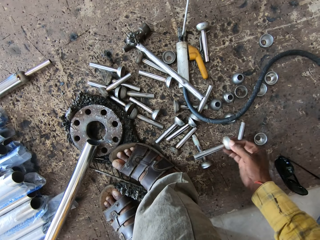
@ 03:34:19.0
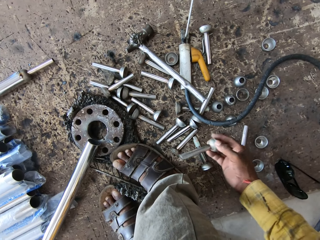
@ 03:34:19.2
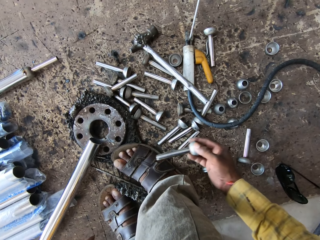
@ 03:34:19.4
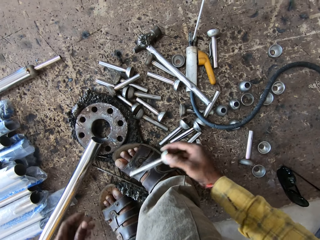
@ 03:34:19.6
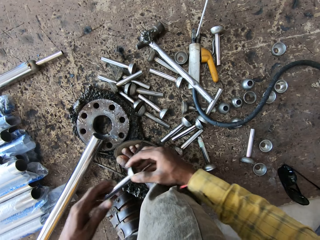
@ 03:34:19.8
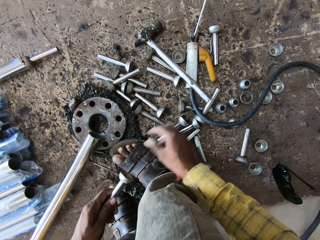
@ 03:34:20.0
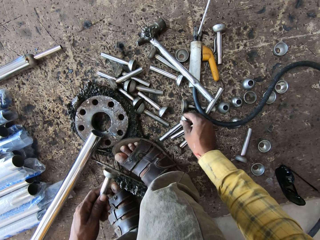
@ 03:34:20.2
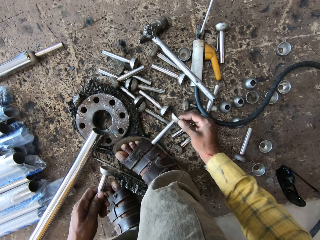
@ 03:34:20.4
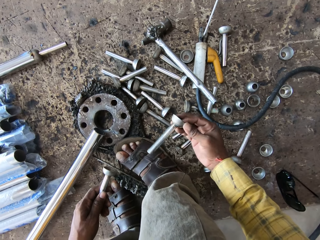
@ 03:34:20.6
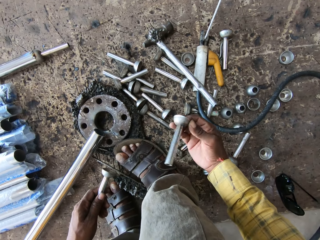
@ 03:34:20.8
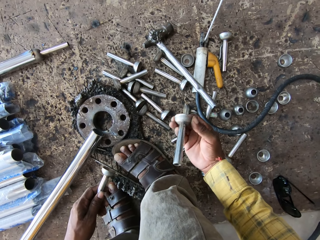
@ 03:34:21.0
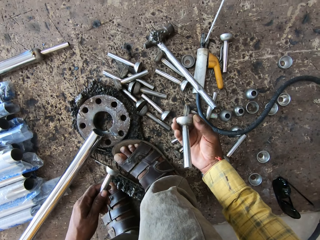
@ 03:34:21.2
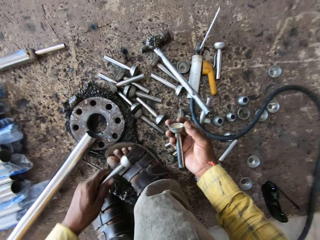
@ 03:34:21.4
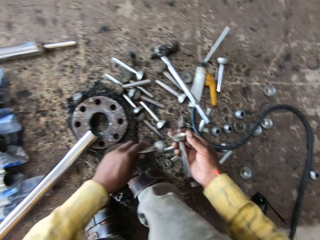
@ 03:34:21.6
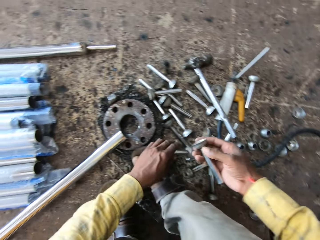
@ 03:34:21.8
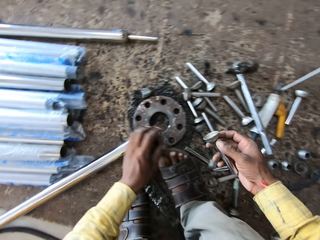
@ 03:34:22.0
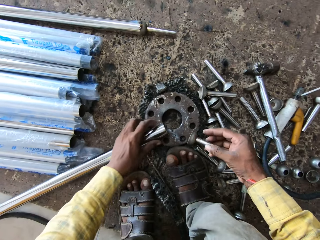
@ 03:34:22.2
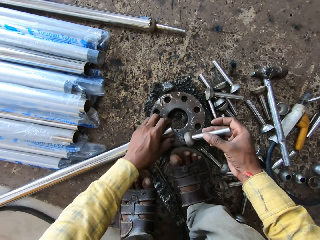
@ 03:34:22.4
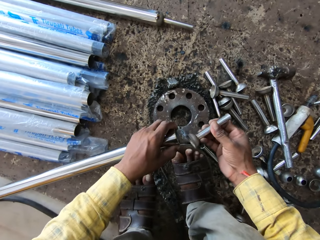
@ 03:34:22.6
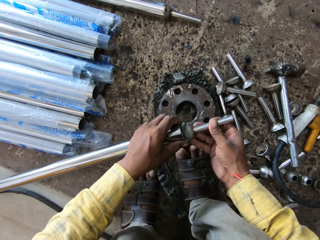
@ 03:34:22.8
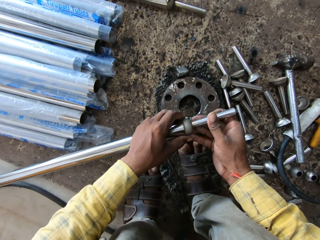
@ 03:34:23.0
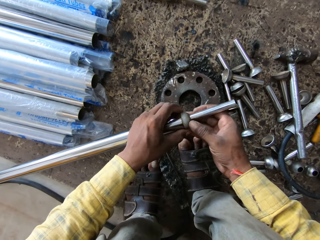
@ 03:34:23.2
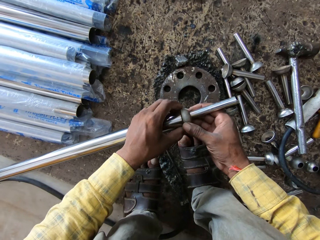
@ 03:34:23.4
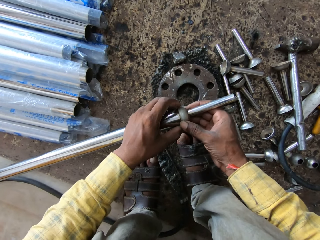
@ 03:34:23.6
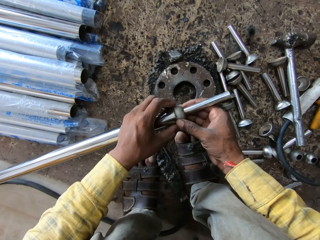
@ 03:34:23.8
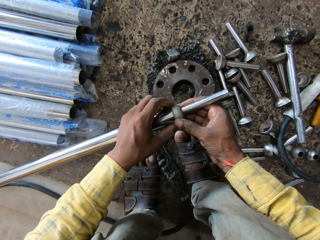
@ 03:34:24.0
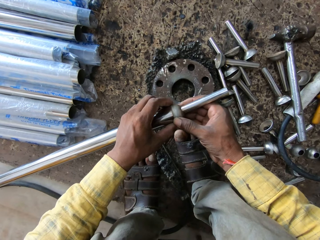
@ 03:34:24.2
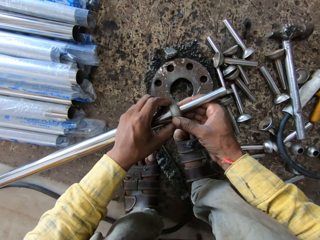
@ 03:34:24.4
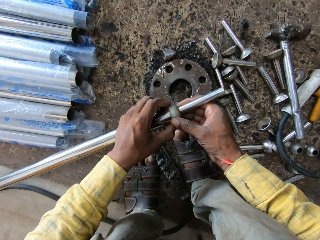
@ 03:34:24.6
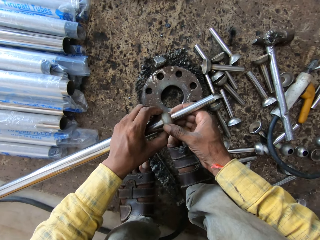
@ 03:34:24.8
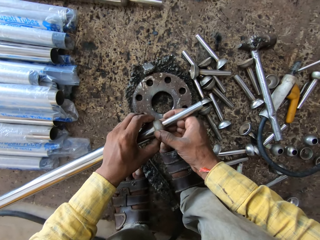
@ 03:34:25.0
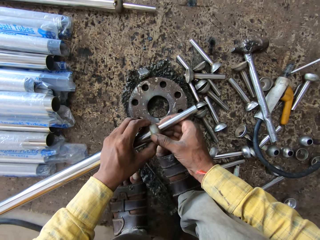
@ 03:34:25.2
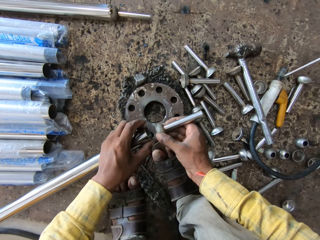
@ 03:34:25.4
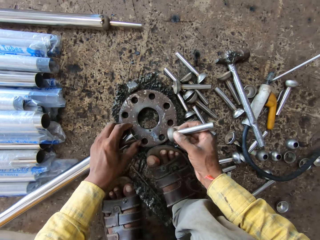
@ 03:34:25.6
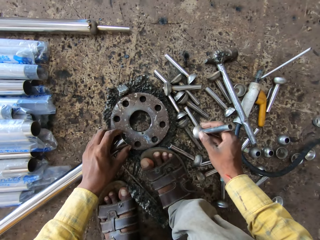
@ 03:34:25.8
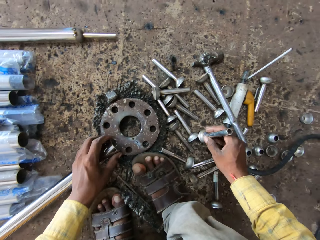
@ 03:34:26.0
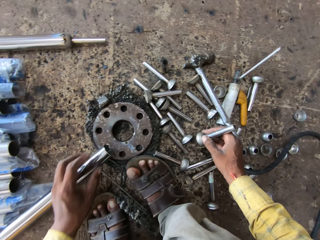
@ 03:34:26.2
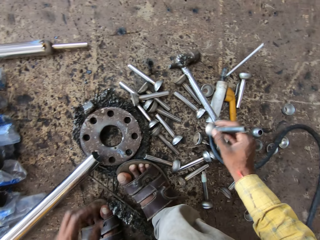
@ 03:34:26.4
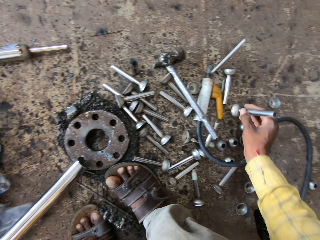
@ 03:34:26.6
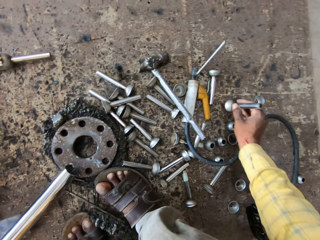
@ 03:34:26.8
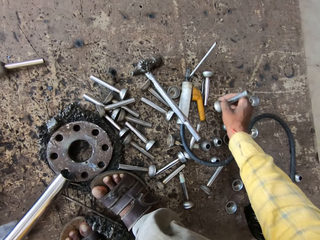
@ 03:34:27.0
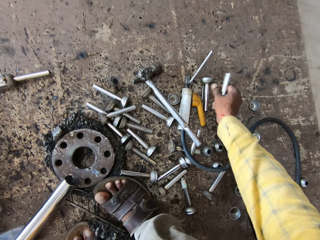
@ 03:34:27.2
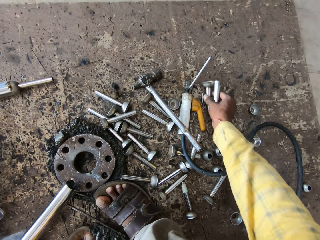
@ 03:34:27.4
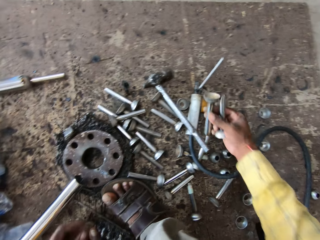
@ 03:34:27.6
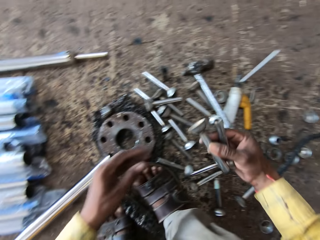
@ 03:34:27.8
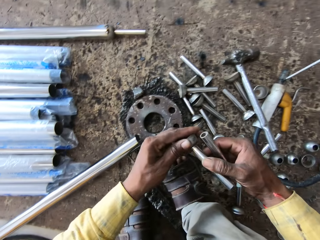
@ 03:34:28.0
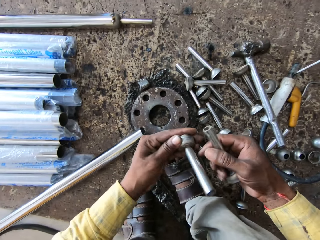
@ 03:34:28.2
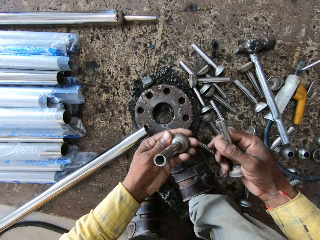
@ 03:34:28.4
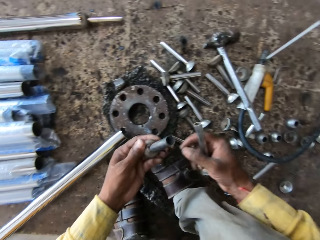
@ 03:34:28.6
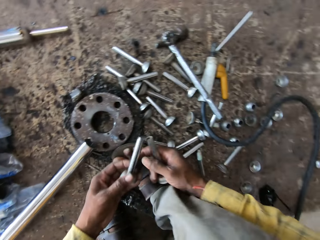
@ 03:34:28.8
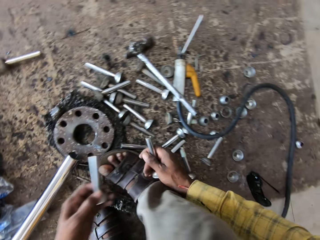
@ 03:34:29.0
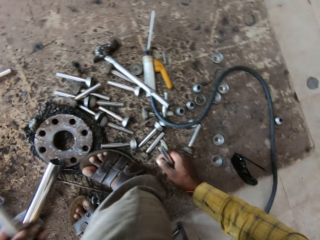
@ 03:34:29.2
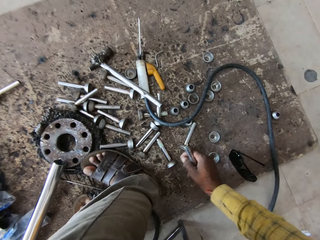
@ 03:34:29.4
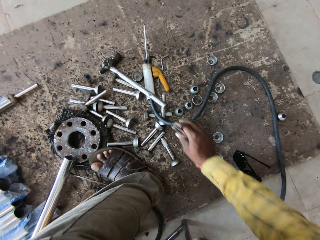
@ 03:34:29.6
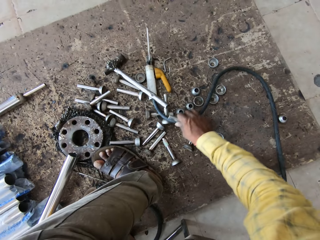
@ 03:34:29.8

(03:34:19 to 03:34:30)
The camera wearer takes a steel bolt on the floor. They hold the steel bolt with the left hand. They take the steel bolt on the floor with the right hand. They look at the steel bolt in the right hand. They throw the steel bolt in the left hand on the floor. They hold the steel metal with the left hand. They attach the steel bolt to the steel metal. They remove the steel bolt from the steel metal. They remove the left hand from the steel metal. They hold the steel bolt on the floor. They put the steel rod on the side. They take a steel bolt on the floor. They hold the steel bolt with the left hand. They look at the steel bolt. They turn.

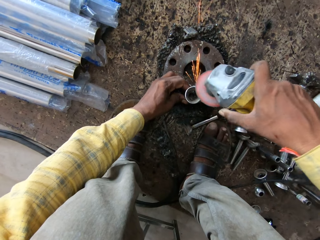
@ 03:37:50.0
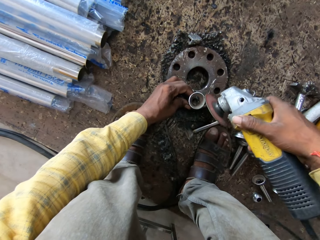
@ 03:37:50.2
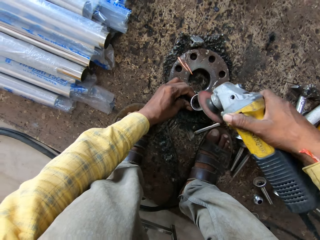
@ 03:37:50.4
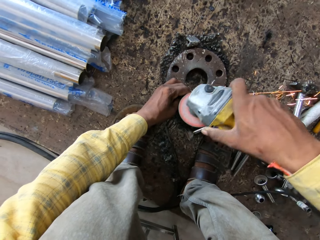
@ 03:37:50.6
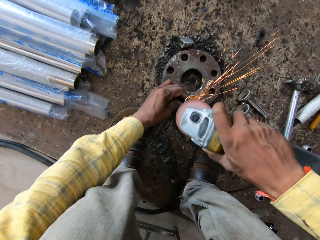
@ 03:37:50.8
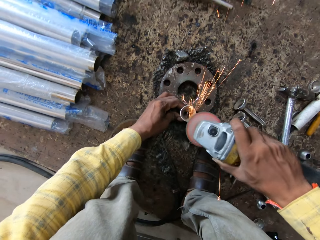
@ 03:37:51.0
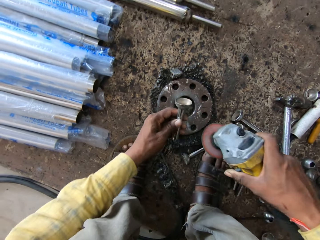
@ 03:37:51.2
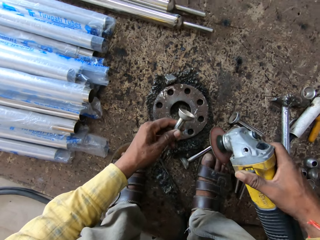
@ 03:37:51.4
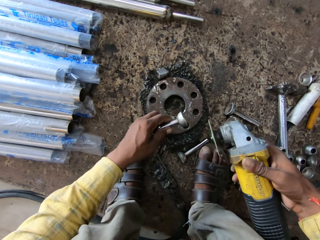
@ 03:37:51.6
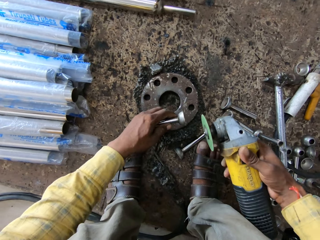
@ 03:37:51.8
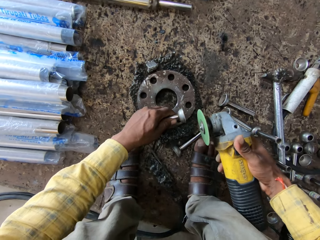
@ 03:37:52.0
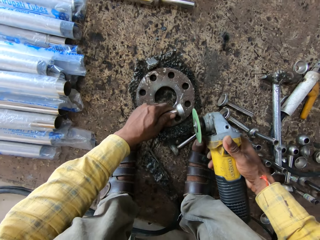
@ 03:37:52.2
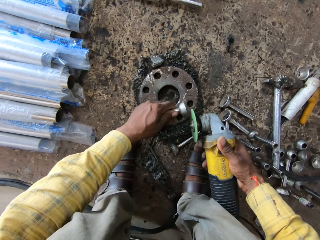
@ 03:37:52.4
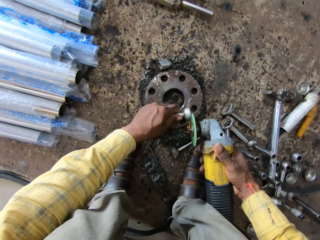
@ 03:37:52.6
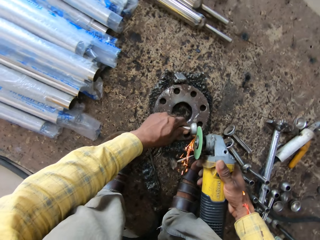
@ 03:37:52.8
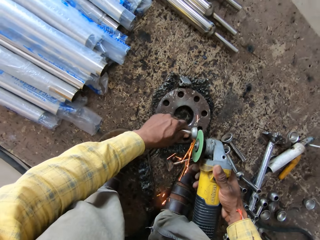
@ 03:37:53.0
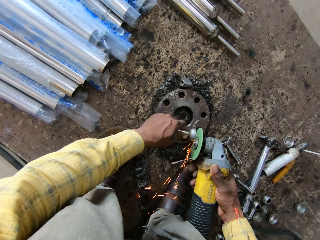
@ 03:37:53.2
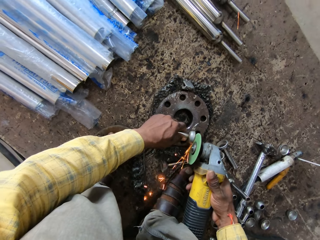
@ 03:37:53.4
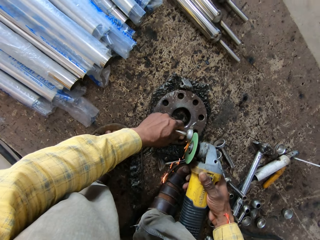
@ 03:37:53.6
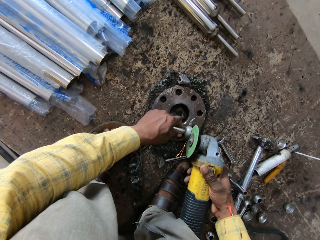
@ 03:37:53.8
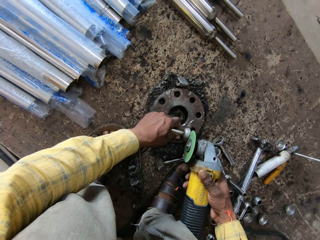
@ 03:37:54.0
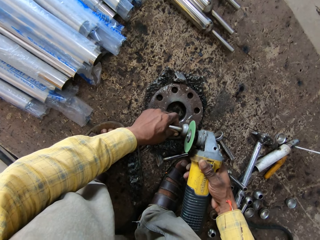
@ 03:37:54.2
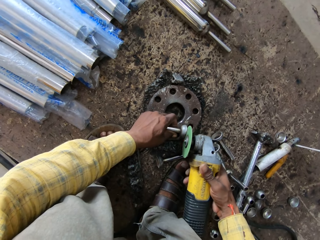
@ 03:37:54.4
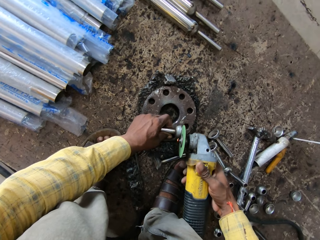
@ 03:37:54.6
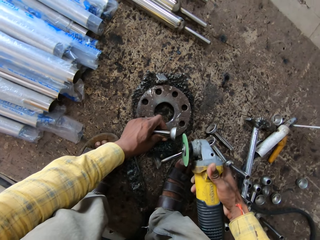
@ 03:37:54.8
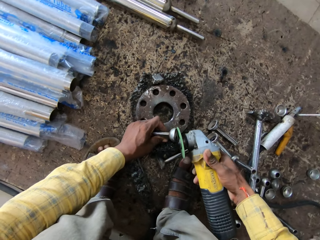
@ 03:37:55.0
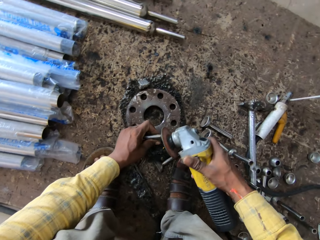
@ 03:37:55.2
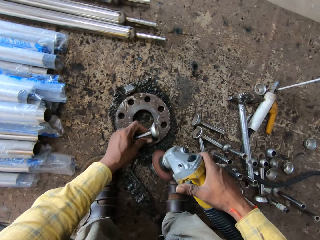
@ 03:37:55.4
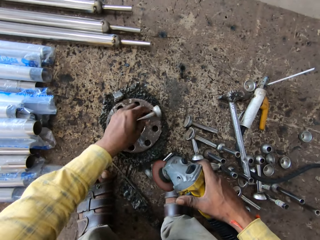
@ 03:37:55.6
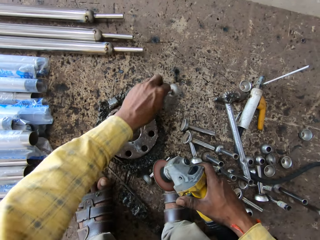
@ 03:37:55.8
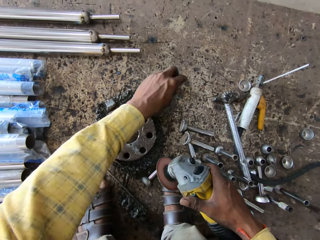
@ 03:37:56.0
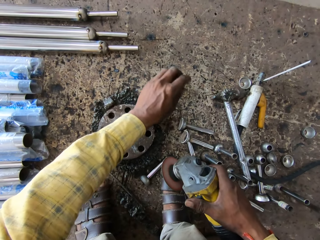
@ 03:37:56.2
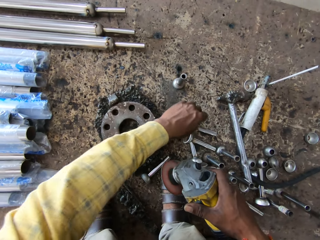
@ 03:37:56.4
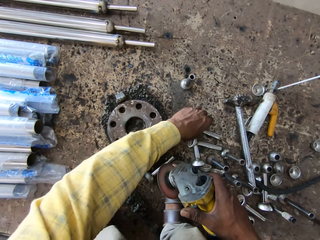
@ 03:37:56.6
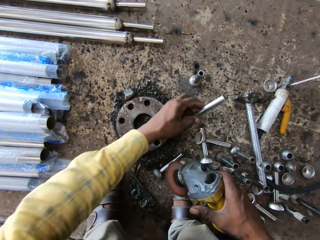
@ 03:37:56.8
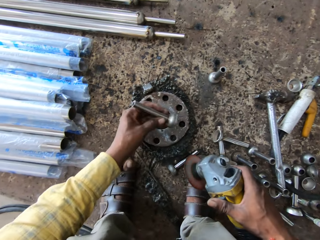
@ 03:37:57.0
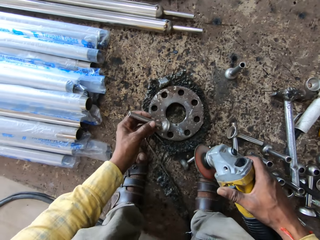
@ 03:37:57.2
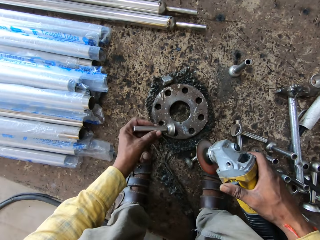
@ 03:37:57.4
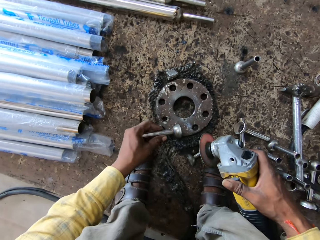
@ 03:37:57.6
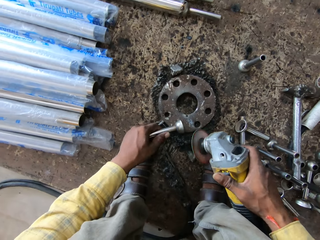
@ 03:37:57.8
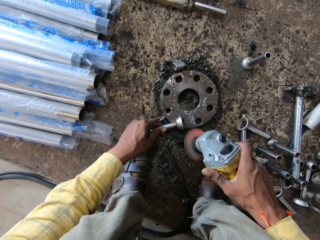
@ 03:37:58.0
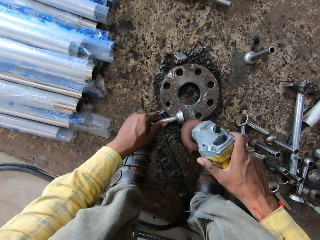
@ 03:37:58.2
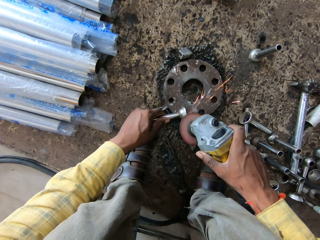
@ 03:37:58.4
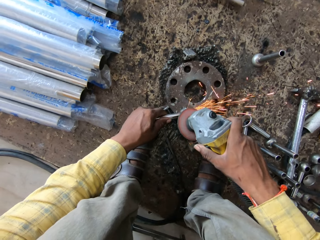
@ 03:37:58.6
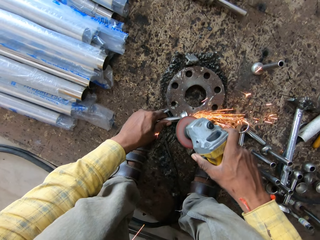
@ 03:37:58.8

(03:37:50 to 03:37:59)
The camera wearer picks up the metal. They turn the metal. They put down the metal. They grind the metal using a grinder. They put the metal on the floor. They take the metal from the floor. They put down the metal. They grind the metal using a grinder.
